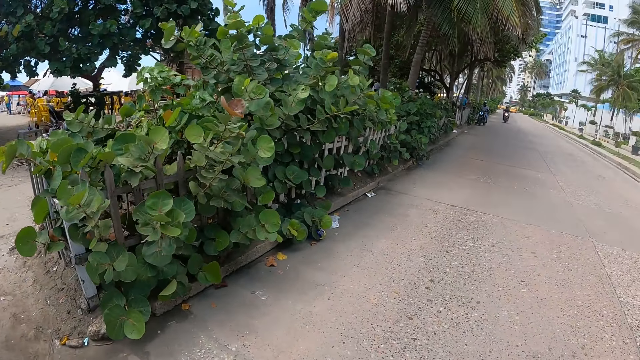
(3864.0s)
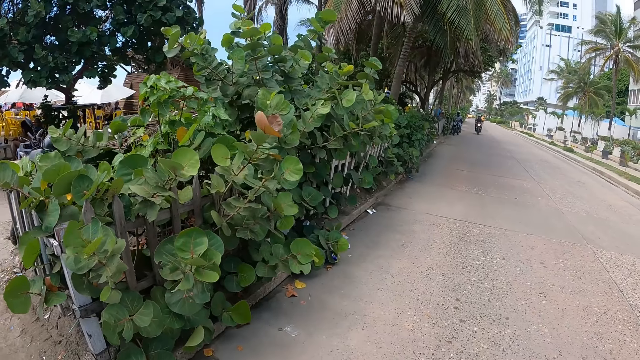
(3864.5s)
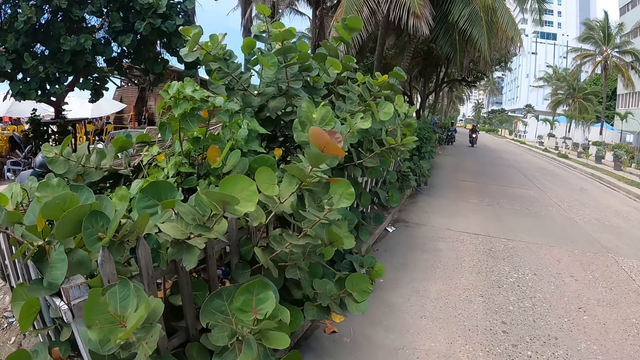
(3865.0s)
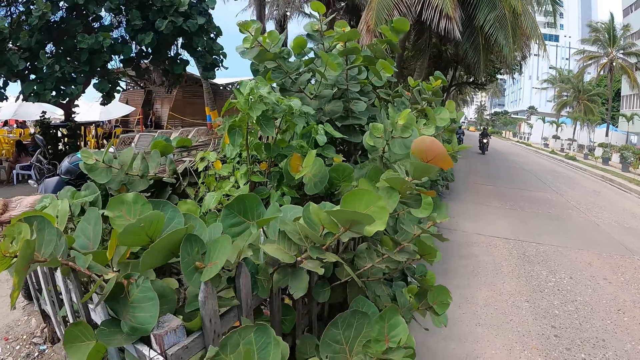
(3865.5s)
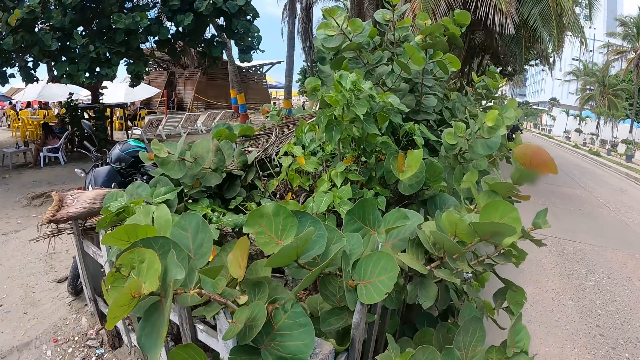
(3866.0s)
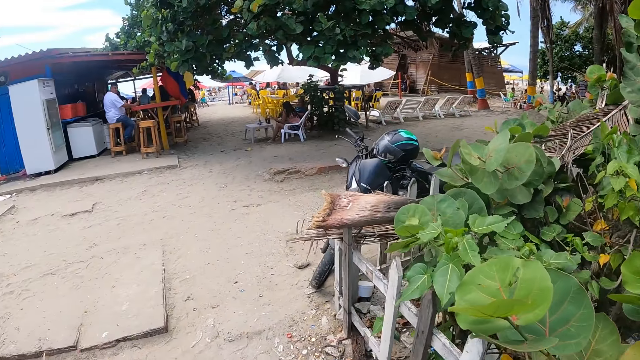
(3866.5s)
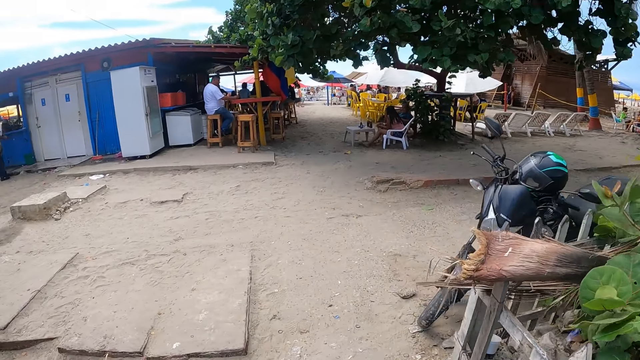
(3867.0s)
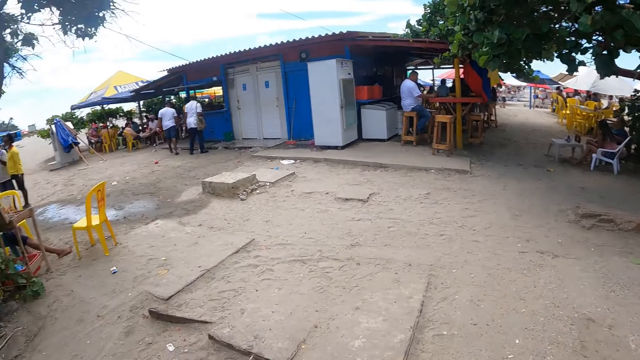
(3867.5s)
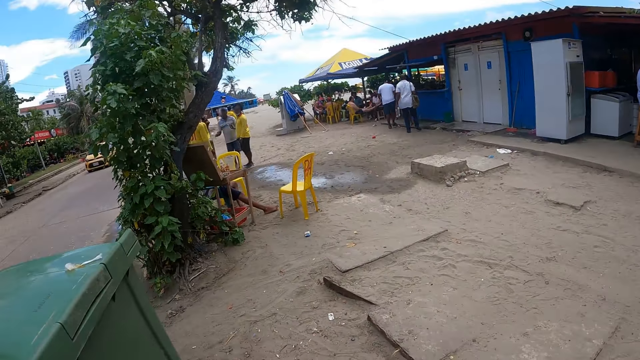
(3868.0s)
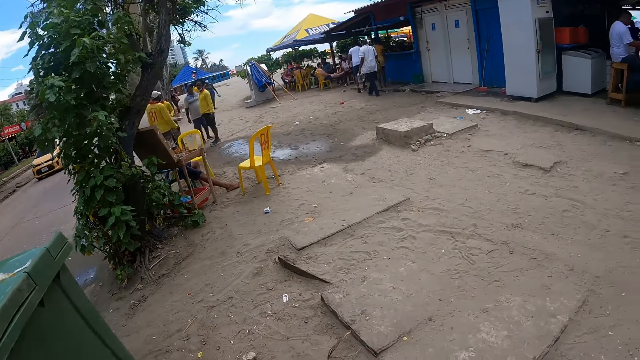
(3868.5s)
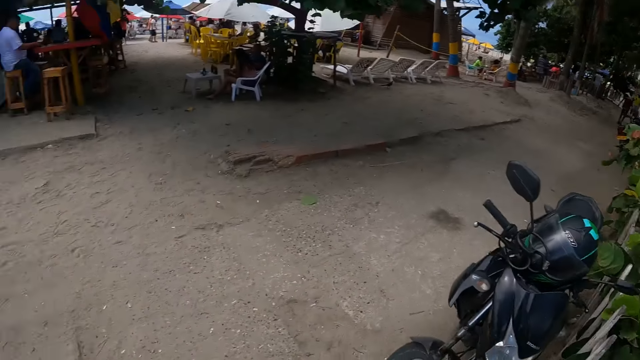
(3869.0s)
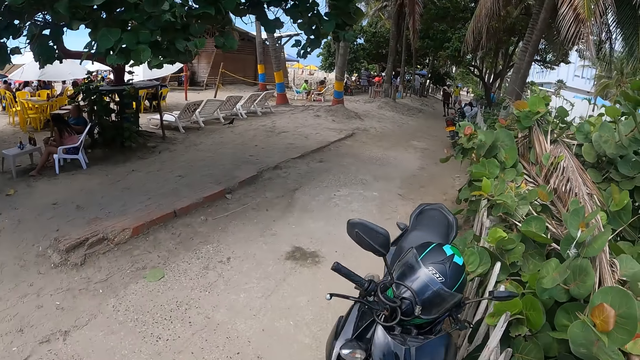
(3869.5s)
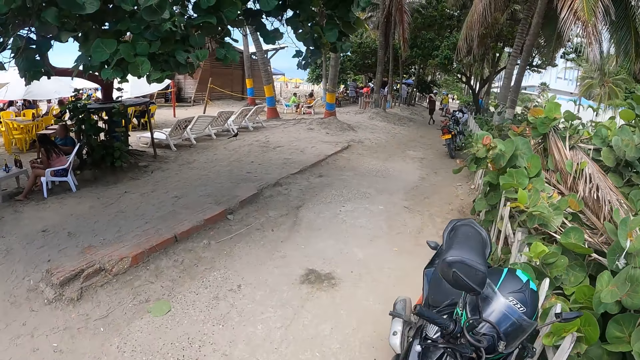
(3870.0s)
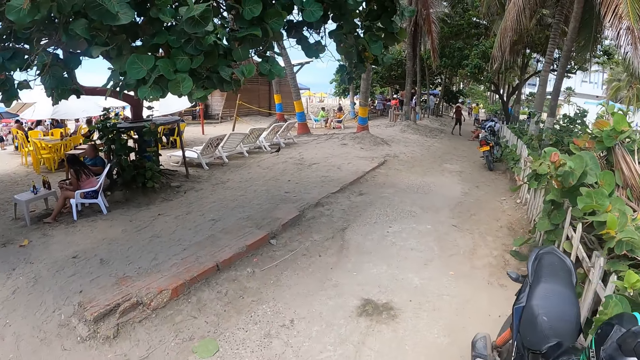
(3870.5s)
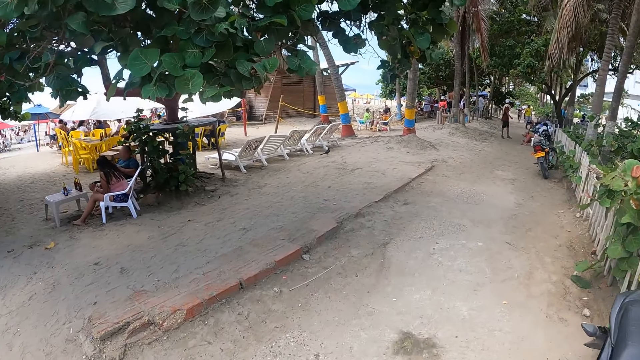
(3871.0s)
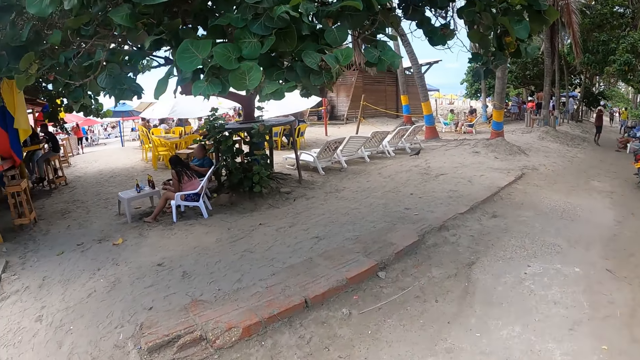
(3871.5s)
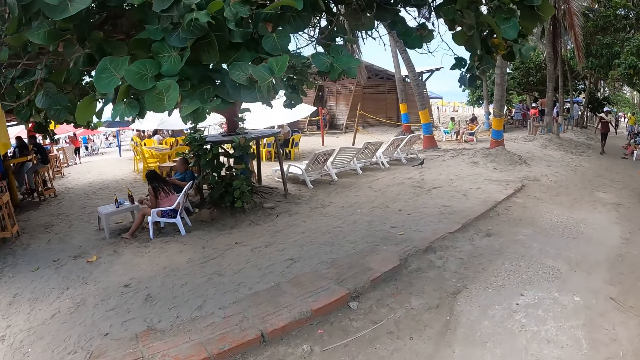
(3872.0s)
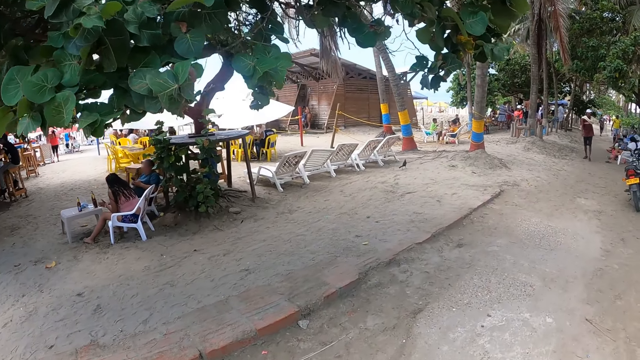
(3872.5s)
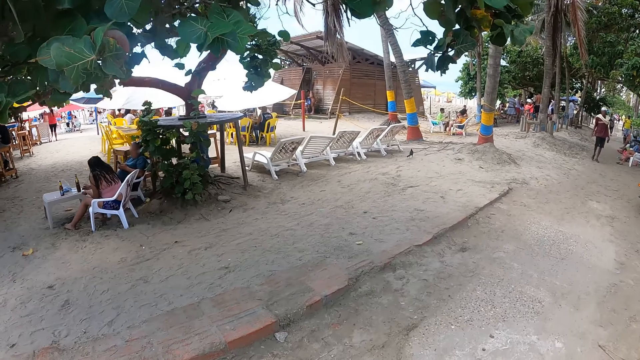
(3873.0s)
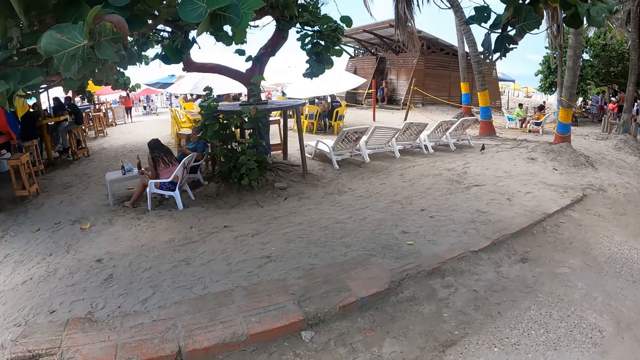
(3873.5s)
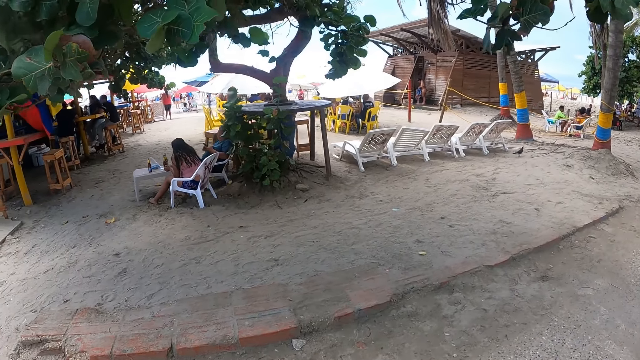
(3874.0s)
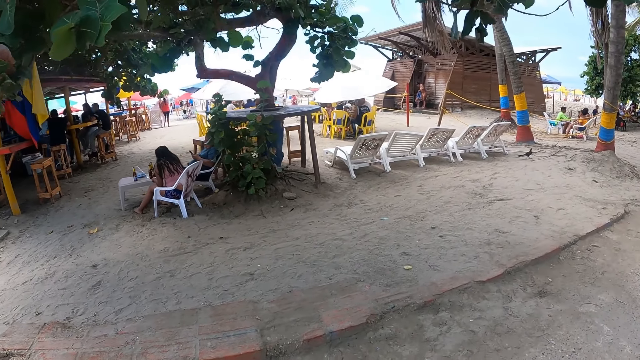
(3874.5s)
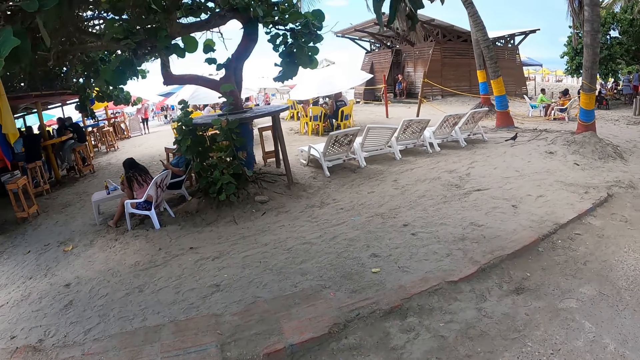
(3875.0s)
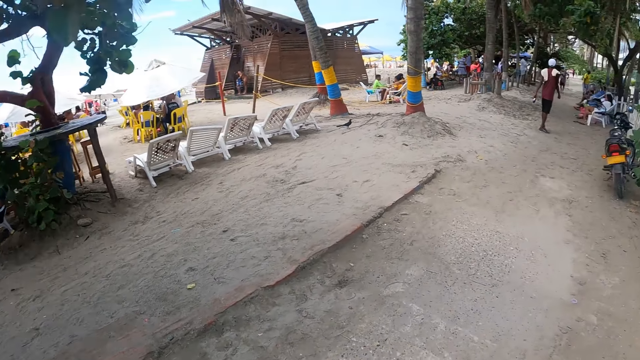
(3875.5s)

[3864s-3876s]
The camera wearer walks on the pathway. They look around. They walk on the pathway.

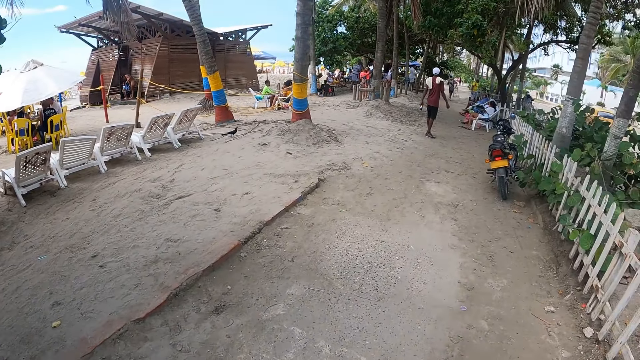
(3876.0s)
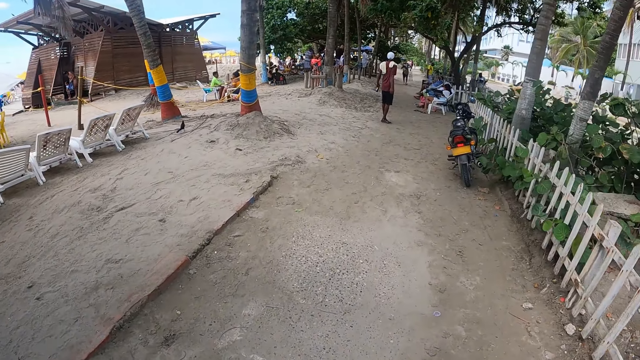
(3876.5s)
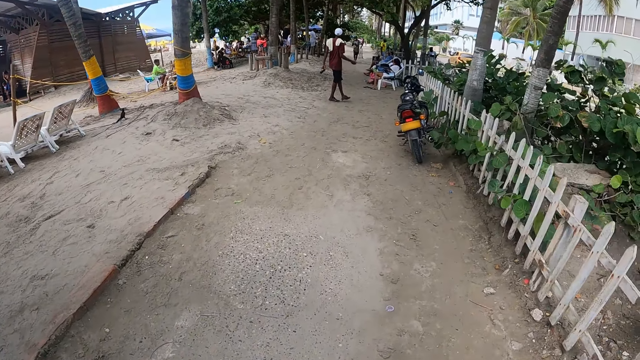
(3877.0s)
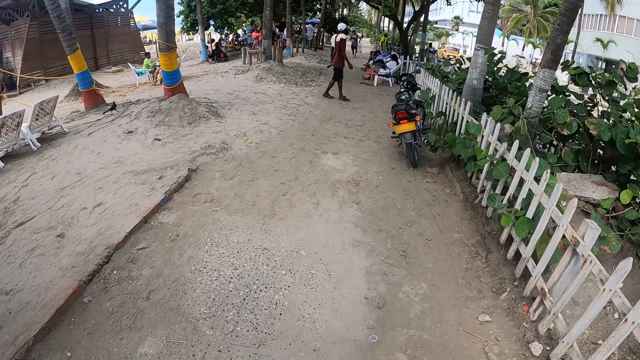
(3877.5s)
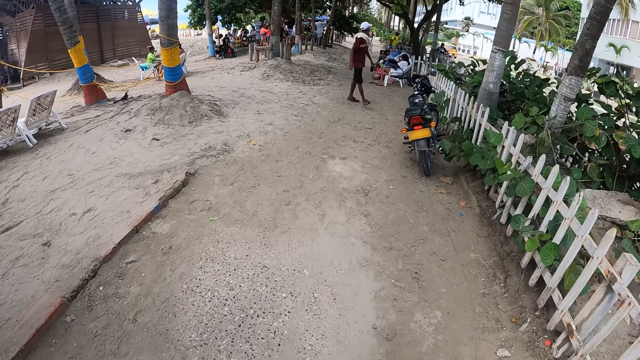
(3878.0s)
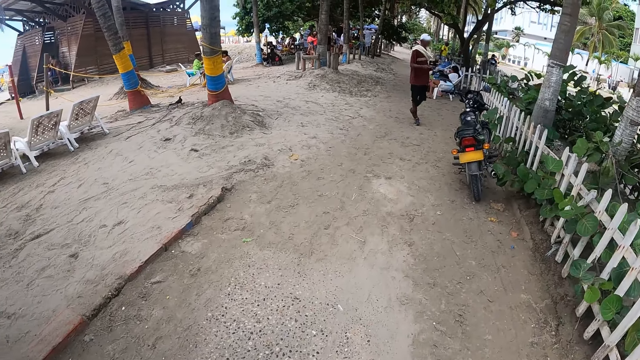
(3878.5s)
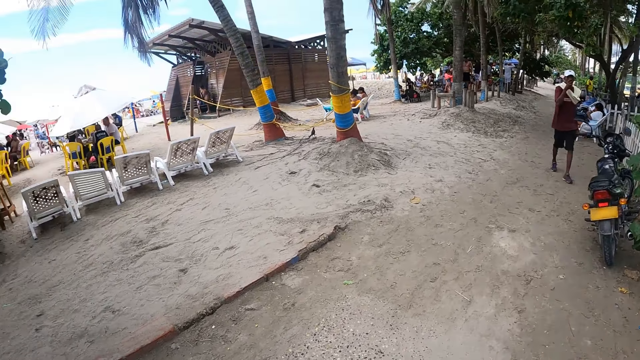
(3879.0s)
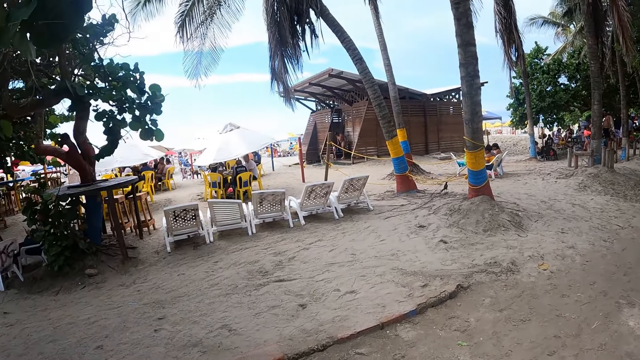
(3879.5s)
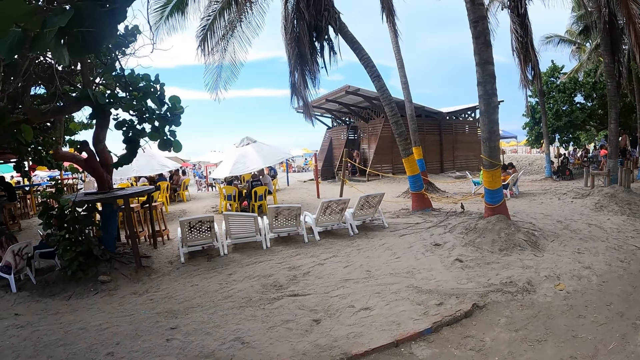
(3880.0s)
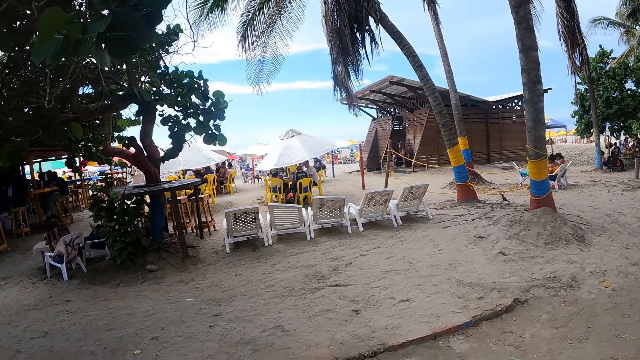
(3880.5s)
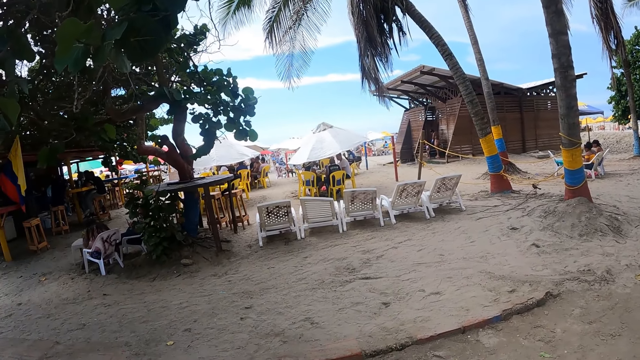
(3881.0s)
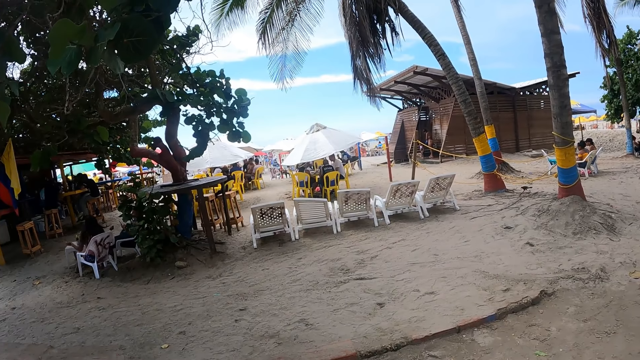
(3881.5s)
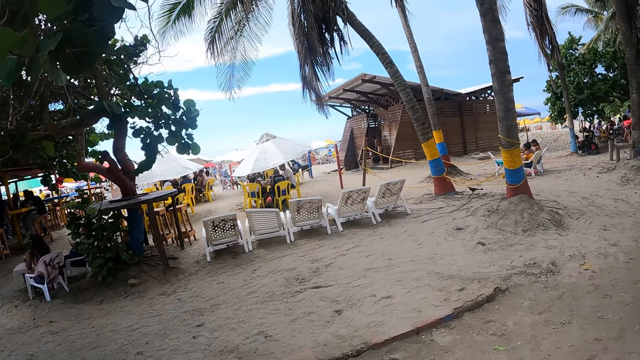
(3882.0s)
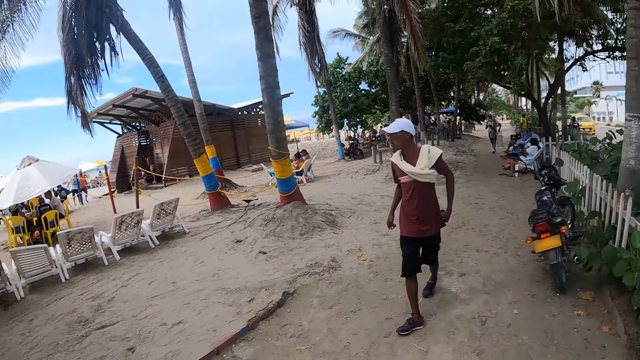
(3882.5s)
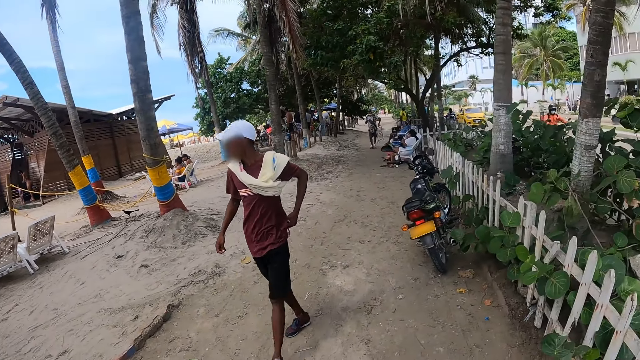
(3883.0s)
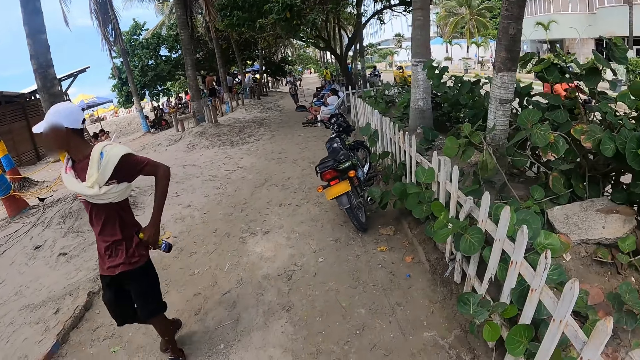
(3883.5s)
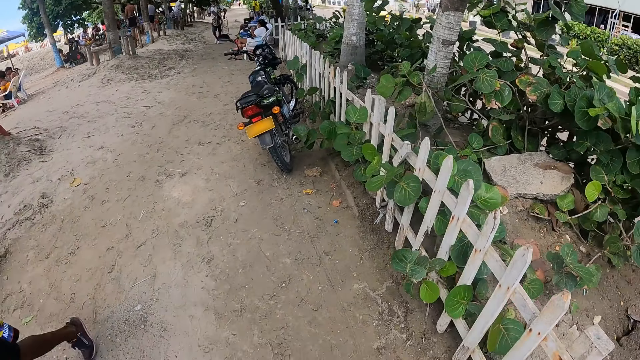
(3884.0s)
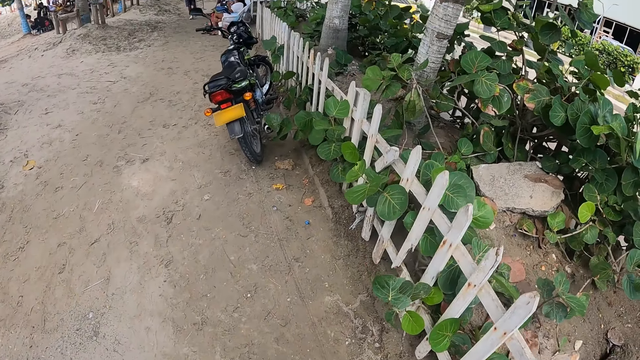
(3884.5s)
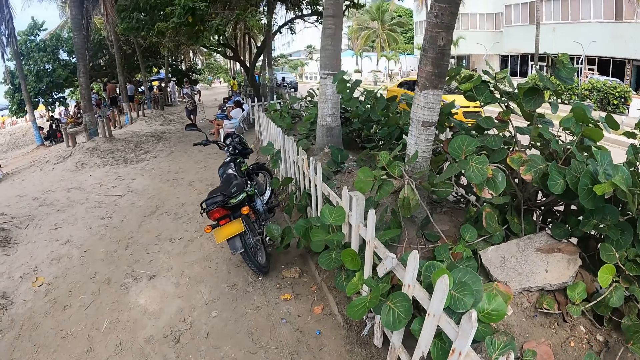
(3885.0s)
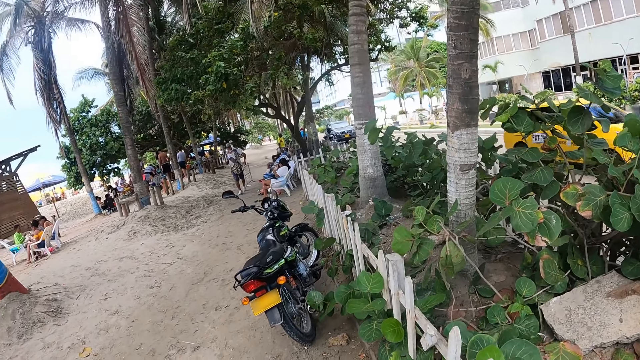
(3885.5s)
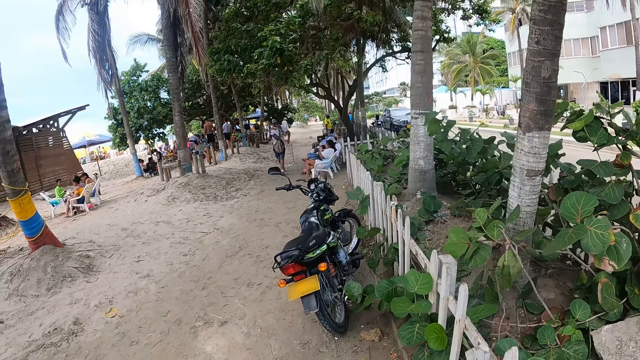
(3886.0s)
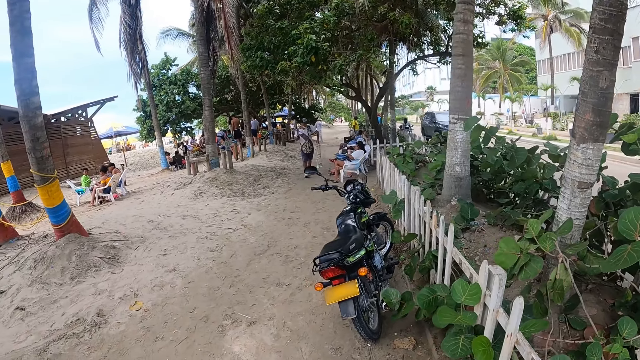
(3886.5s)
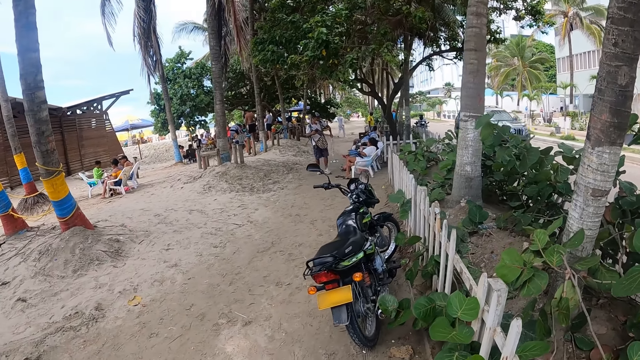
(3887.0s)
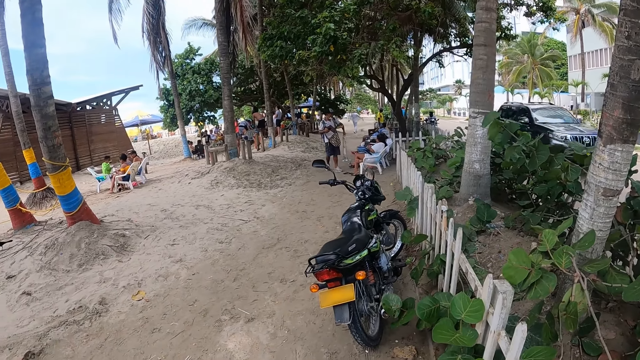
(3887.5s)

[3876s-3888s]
The camera wearer looks around.
